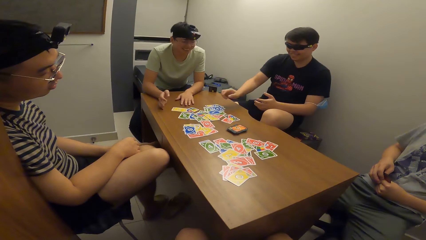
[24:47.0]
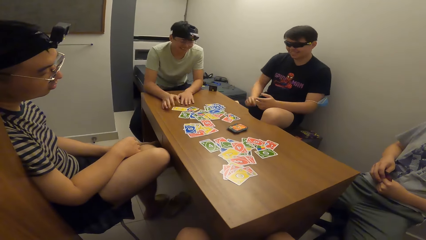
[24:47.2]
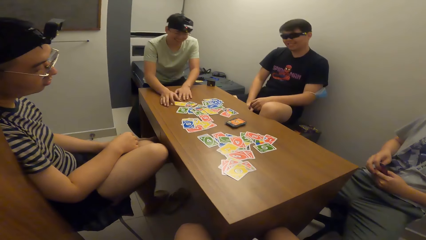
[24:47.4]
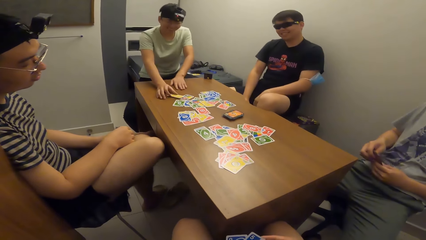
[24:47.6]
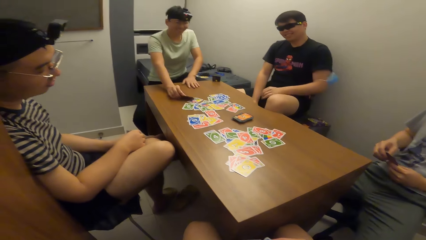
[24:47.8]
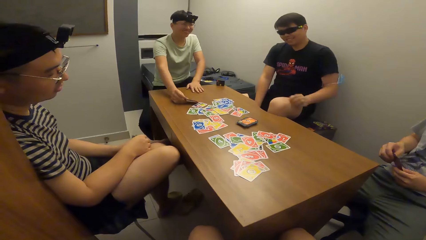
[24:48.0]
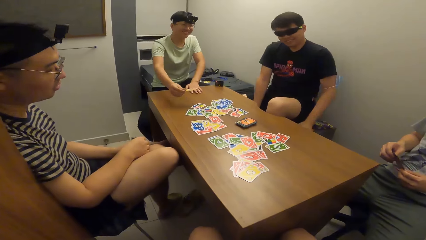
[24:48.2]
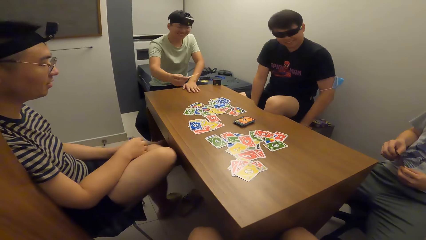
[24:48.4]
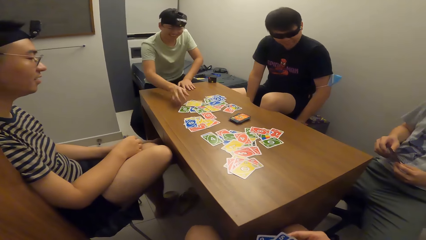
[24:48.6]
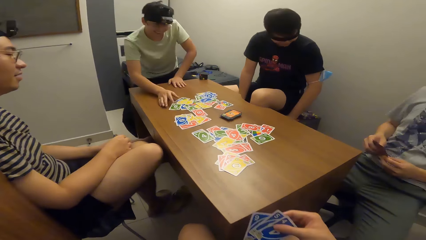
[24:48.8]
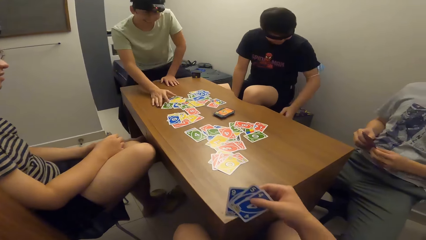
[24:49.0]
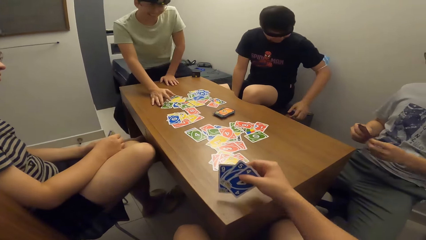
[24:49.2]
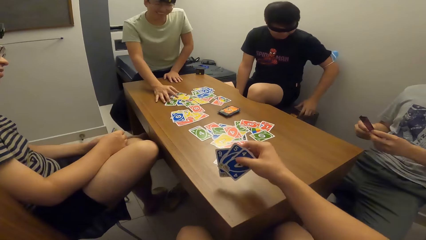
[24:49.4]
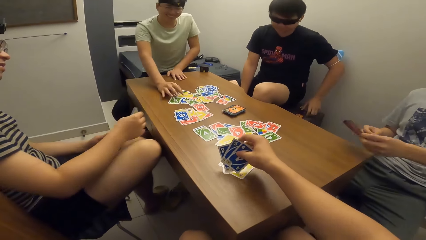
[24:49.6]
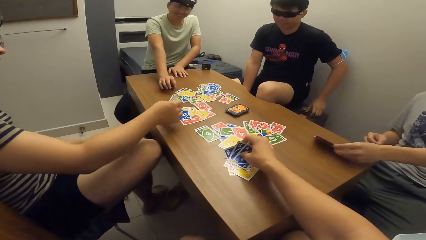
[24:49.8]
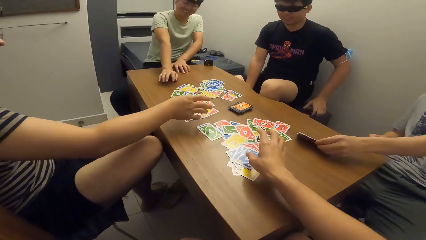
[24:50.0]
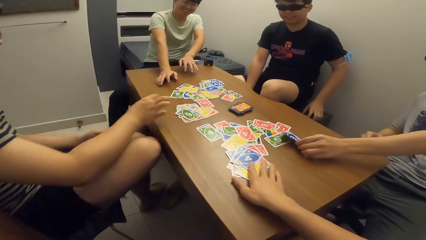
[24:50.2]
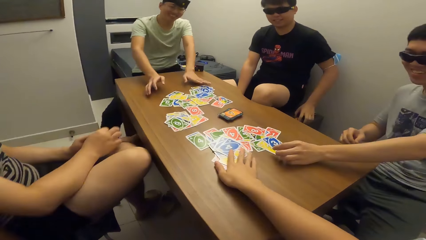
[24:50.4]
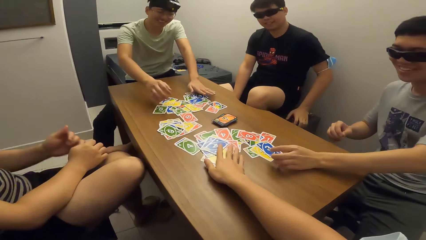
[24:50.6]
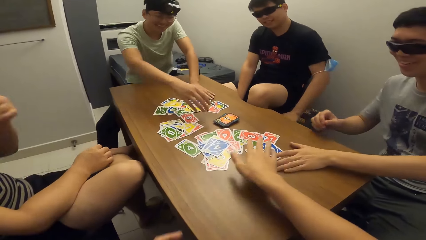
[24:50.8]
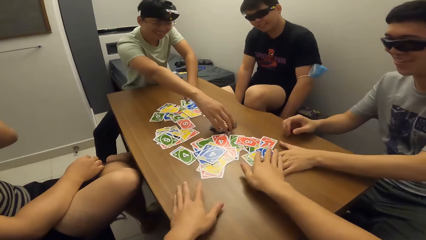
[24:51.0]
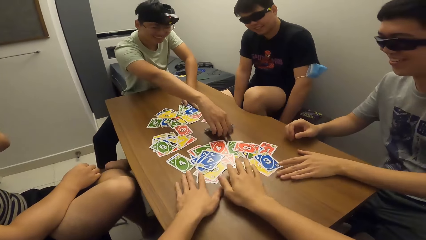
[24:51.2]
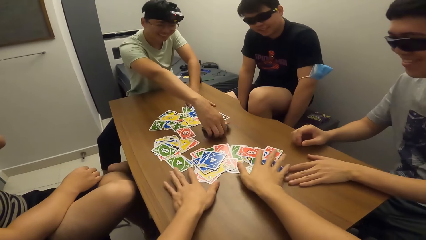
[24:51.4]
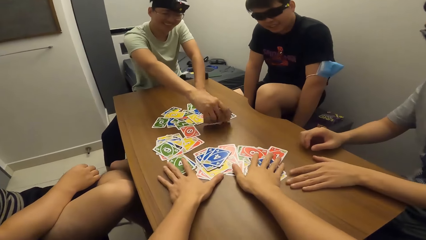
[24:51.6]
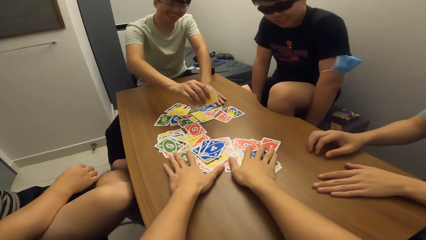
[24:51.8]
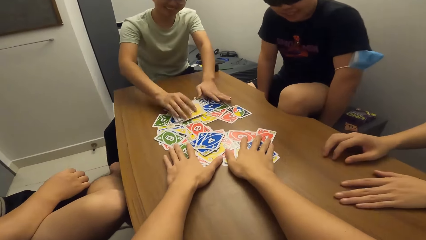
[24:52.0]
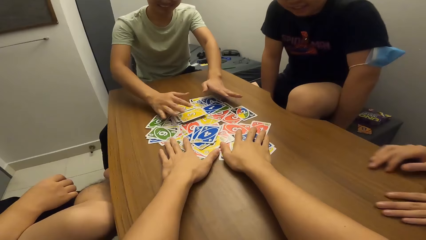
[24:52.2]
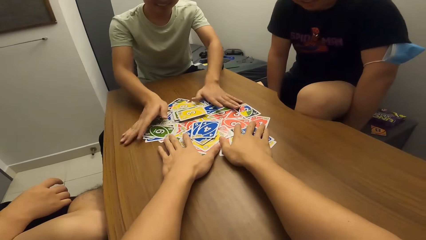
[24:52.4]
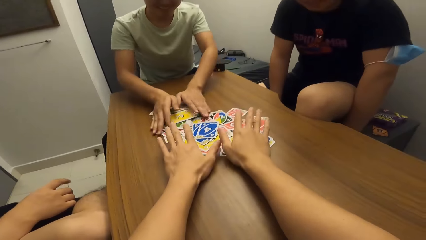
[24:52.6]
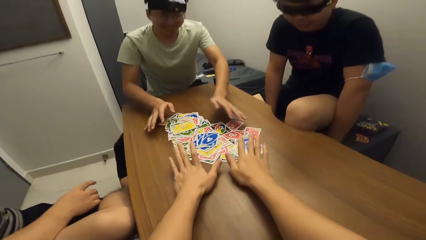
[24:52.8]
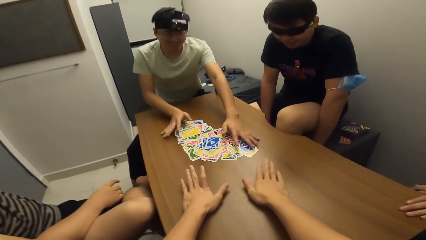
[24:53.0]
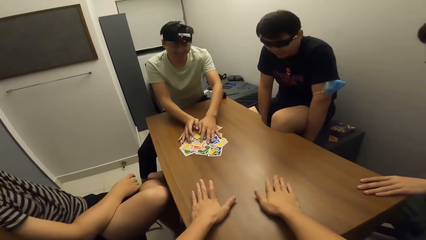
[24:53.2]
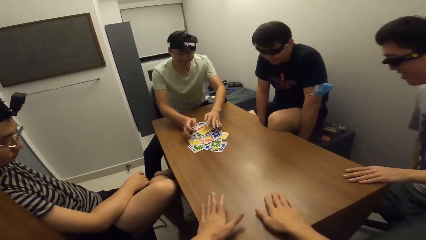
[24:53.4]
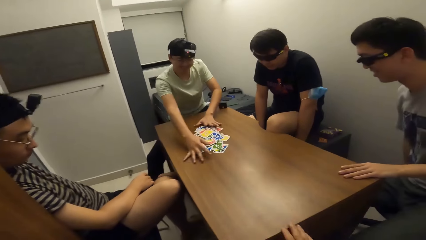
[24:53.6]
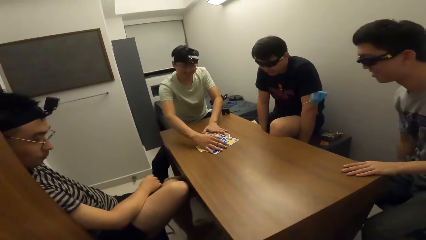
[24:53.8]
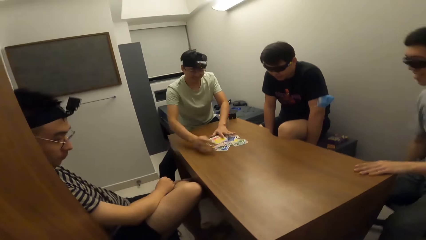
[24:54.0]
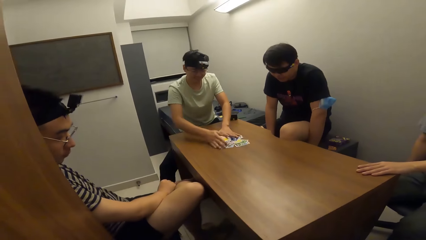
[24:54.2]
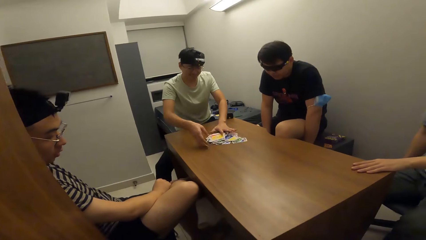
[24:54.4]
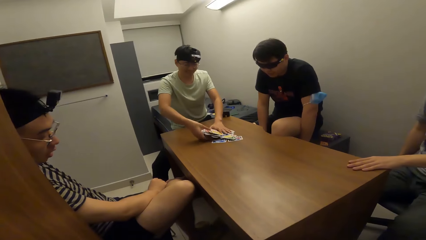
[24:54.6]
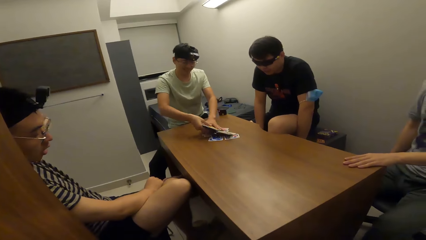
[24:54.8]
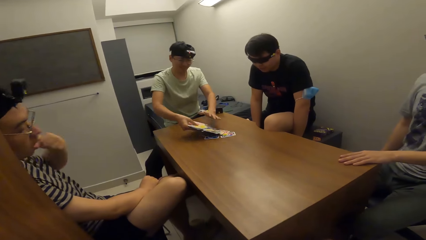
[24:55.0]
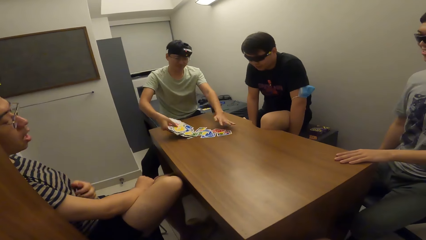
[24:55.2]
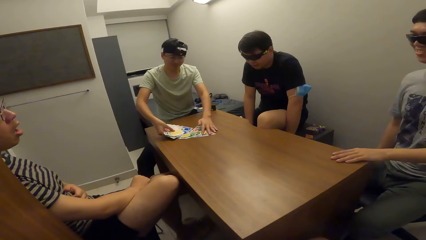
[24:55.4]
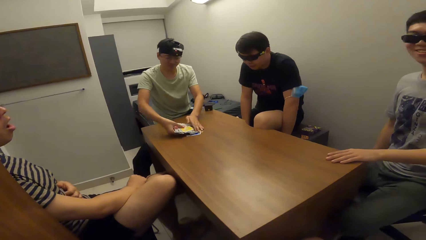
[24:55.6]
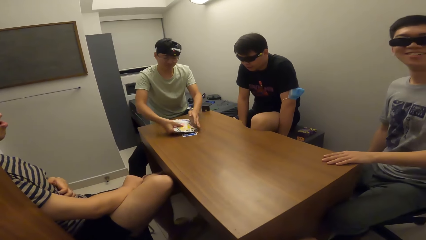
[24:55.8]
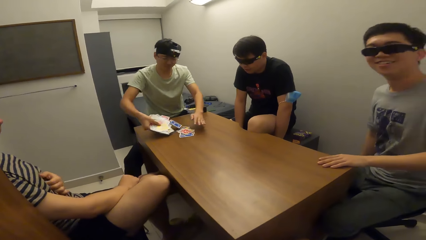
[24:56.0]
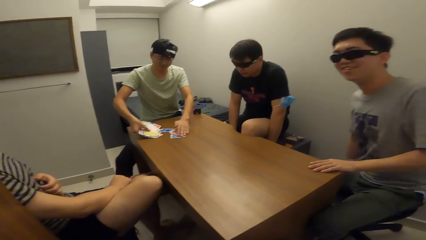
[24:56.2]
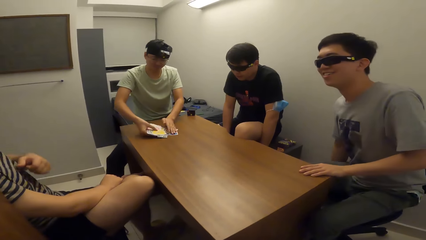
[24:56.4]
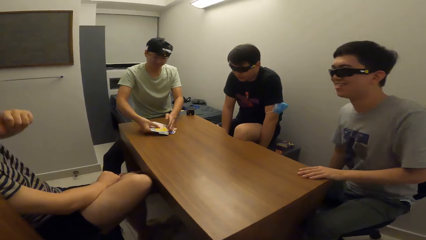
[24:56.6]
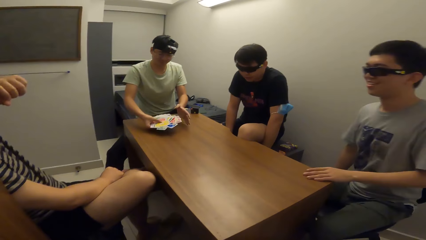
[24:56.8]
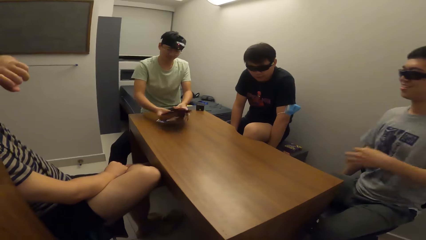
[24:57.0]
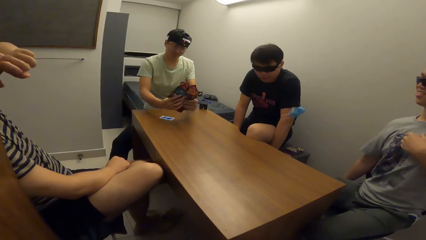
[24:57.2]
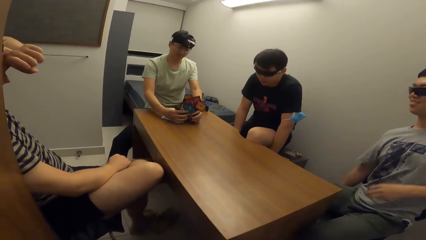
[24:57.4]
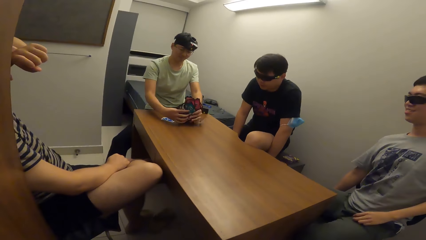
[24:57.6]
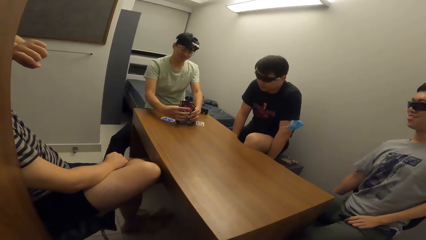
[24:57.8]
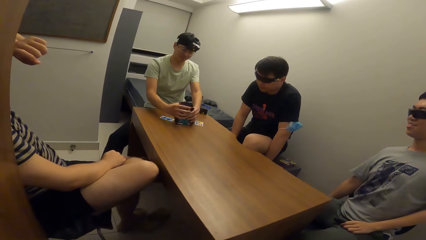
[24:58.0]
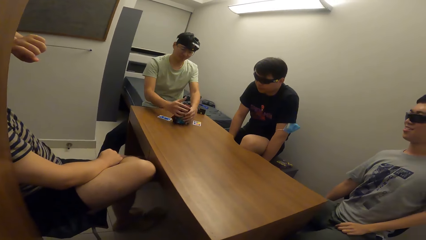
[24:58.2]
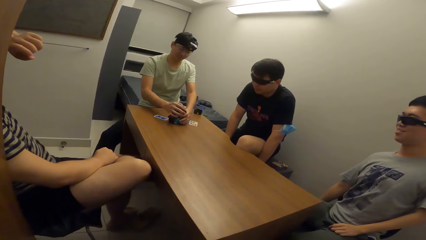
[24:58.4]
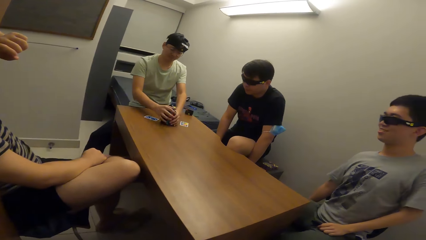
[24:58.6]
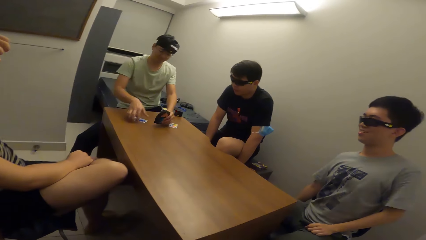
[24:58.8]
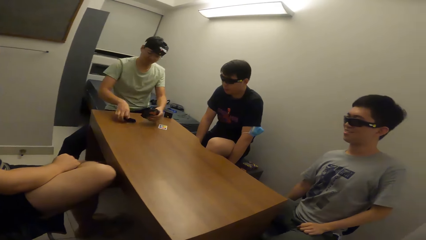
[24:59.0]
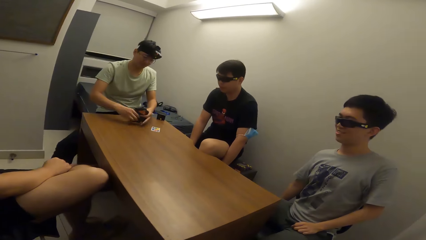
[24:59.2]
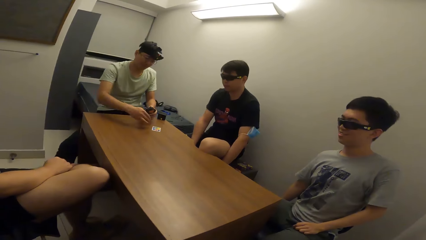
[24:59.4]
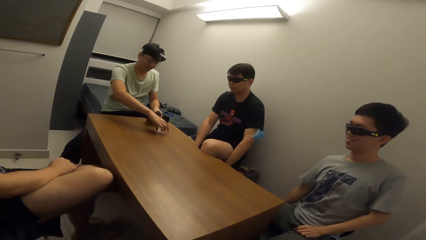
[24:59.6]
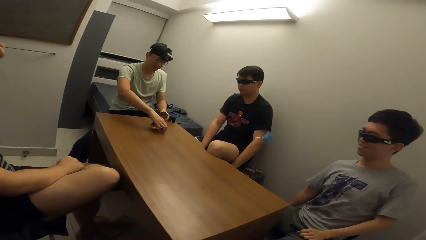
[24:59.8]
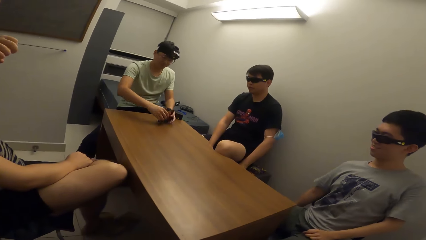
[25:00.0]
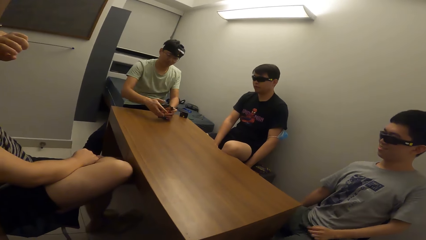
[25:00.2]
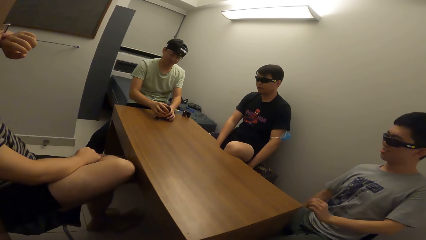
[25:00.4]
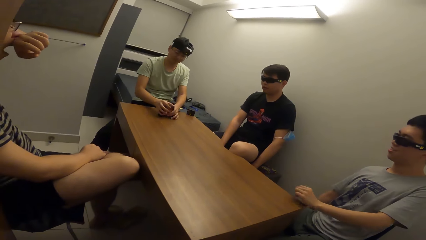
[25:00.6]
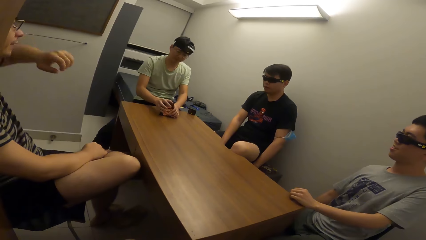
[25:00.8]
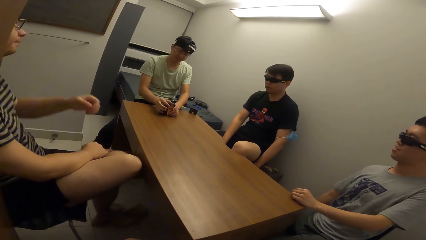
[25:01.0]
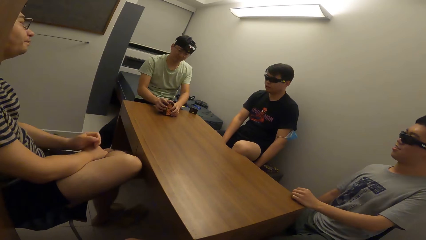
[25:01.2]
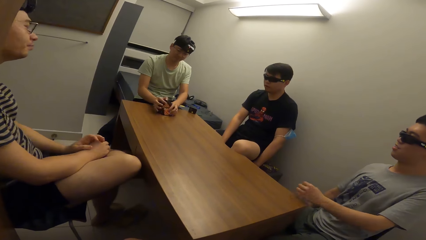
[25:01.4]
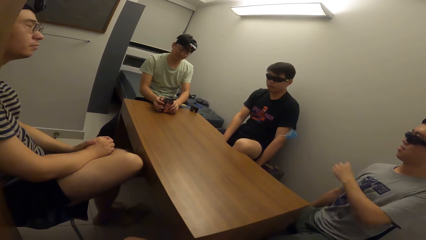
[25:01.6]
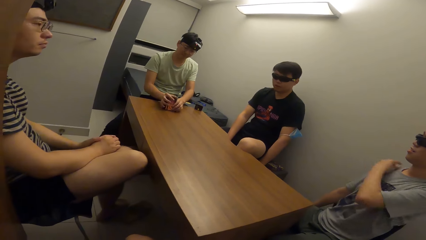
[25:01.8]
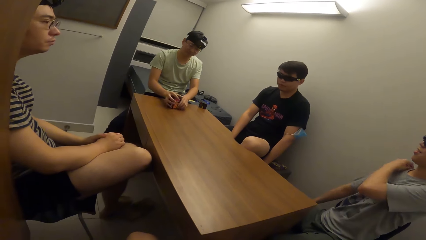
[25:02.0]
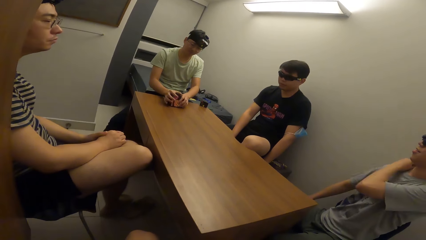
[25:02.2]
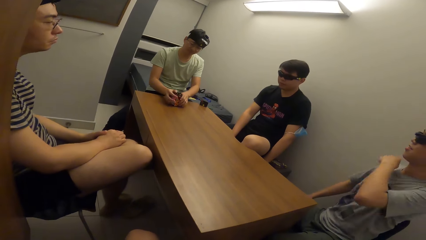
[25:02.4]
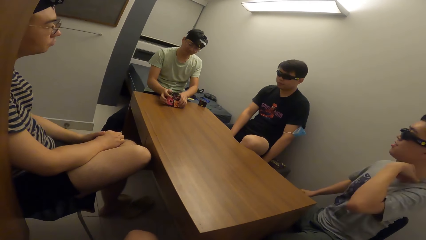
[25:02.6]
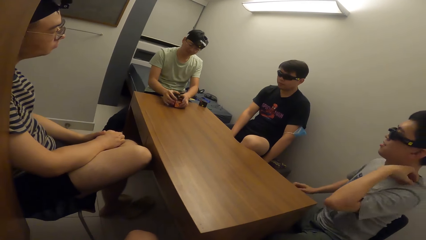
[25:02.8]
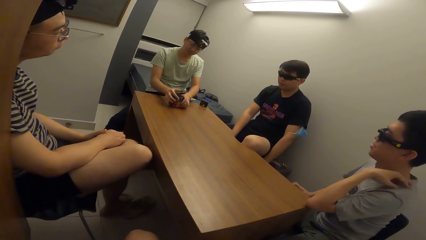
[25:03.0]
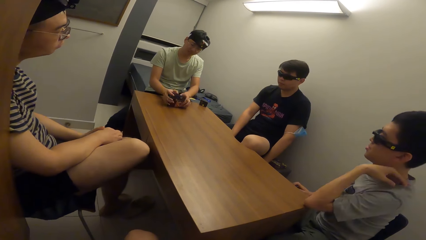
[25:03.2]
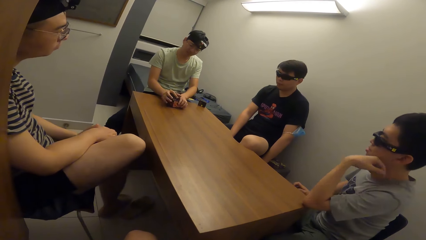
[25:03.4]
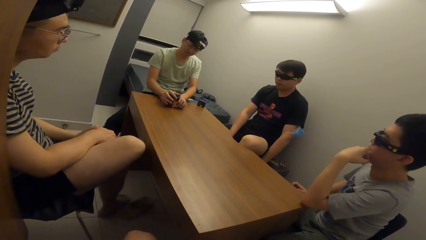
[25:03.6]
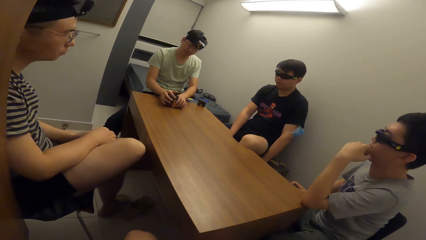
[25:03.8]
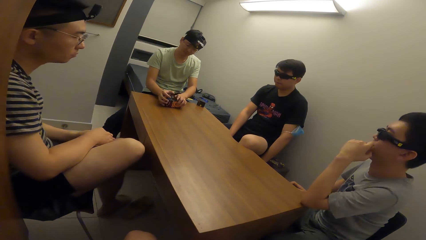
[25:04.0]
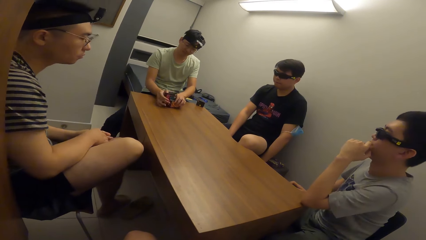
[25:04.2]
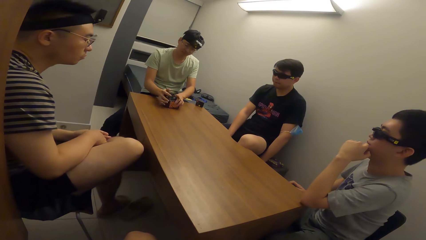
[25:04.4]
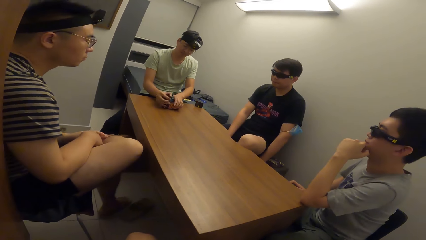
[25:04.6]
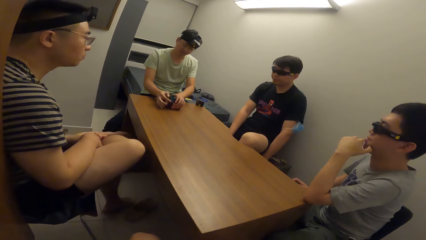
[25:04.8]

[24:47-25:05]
A man plays a card in his right hand on the table. Another man plays a card in his right hand on the table. A third man drops the cards in his right hand on the table. A fourth man drops the cards in his right hand on the table. The camera wearer drops the cards in his right hand on the table. He arranges the cards on the table with both hands. The second man picks the cards up. The camera wearer pushes the cards together. The second man arranges the cards on the table with both hands and puts the cards together. The third man moves forward. The second man arranges the cards. The third man places his left hand on the table, adjusts his t-shirt and leans on the table.
